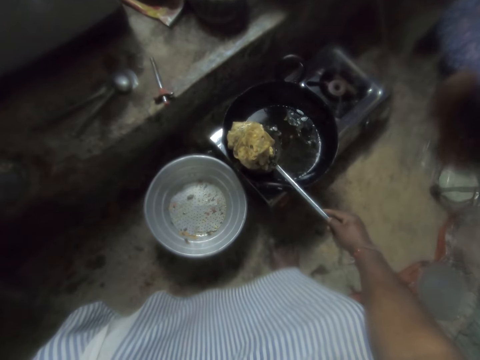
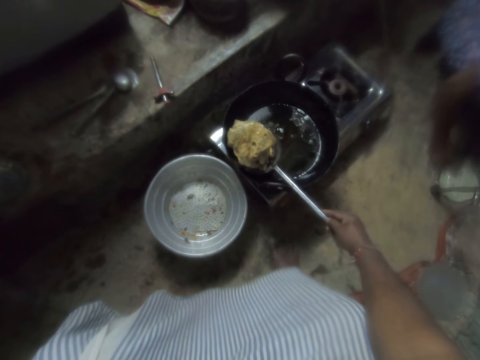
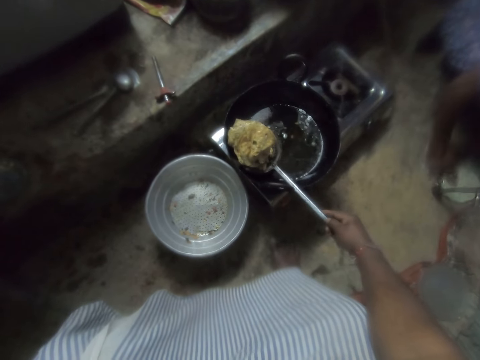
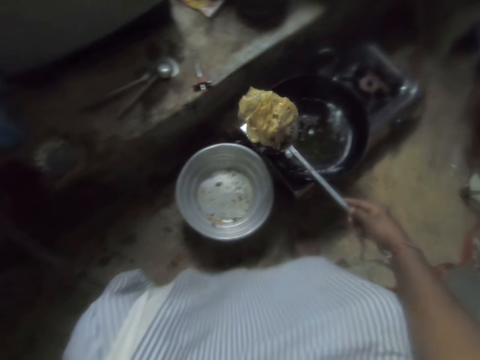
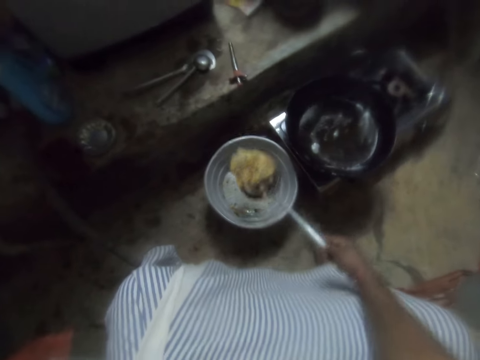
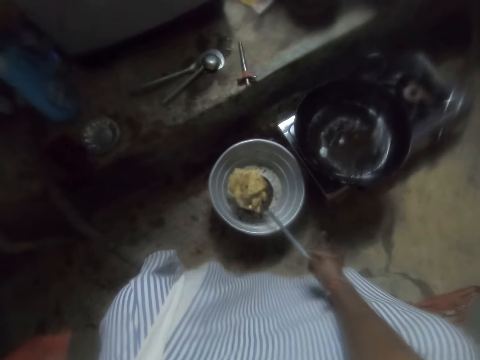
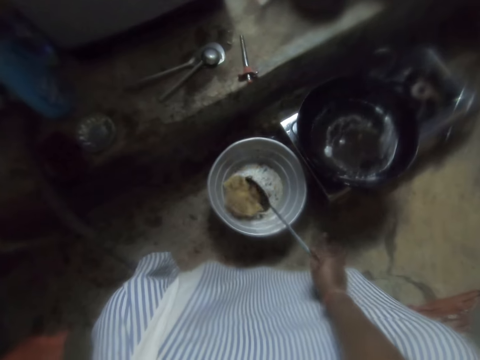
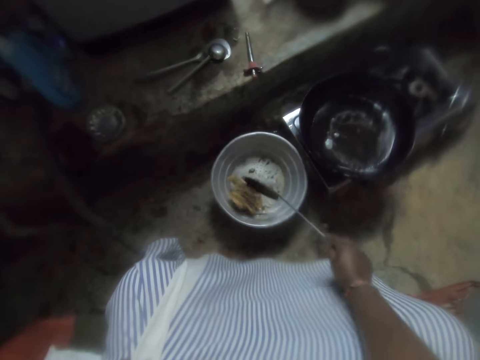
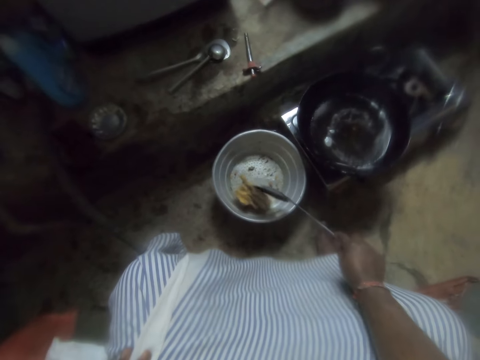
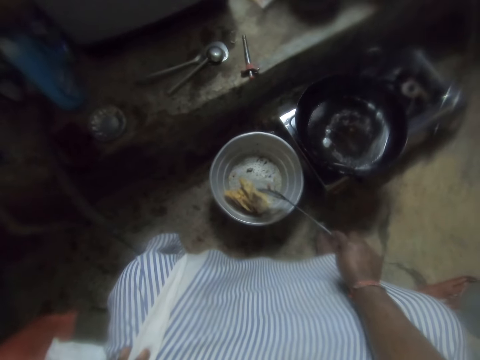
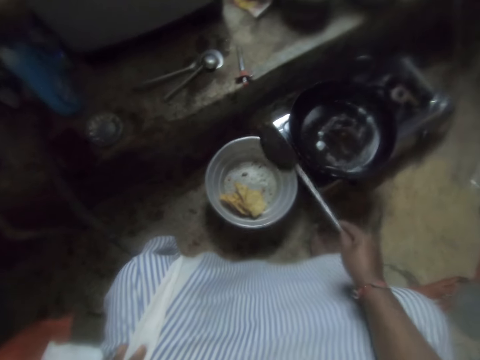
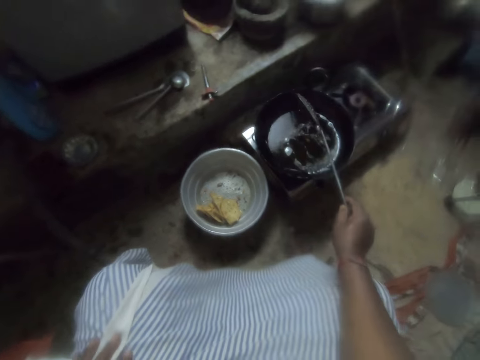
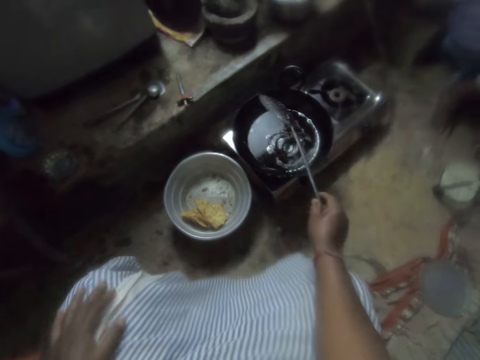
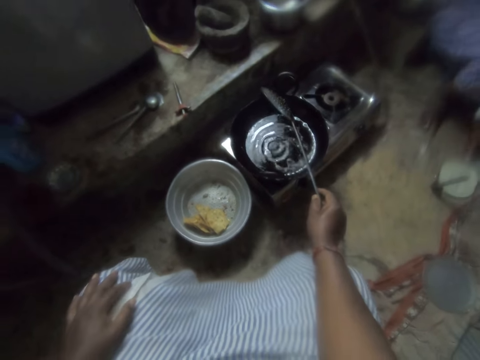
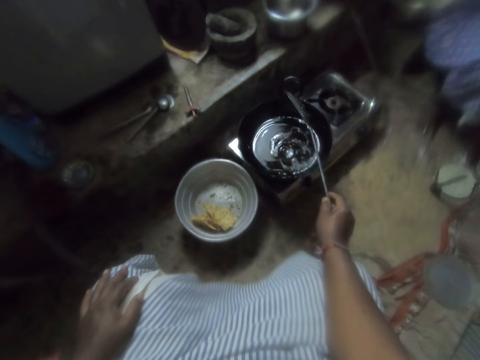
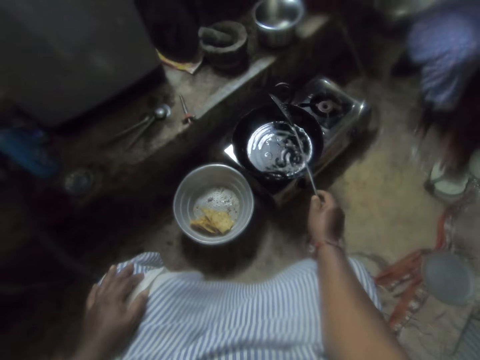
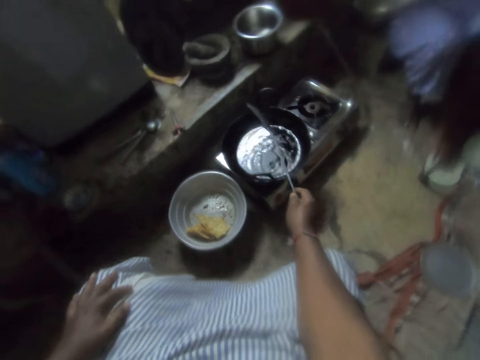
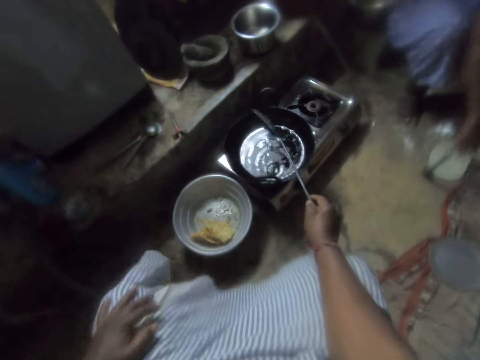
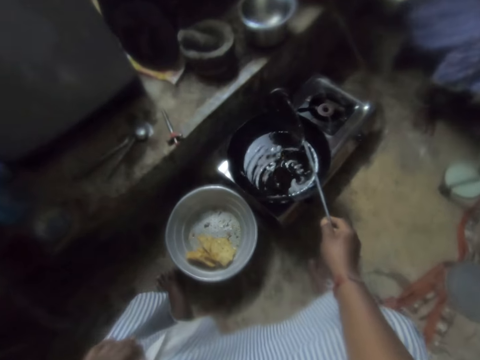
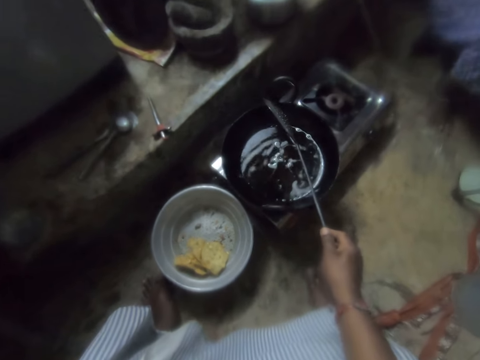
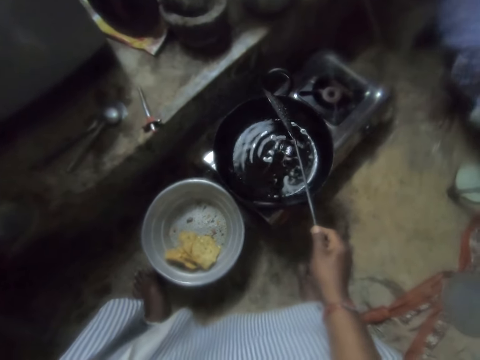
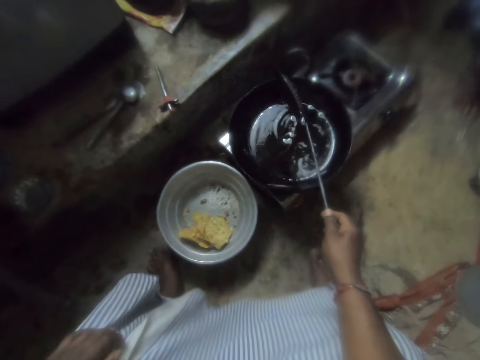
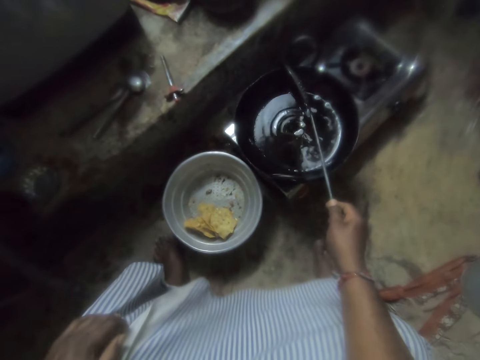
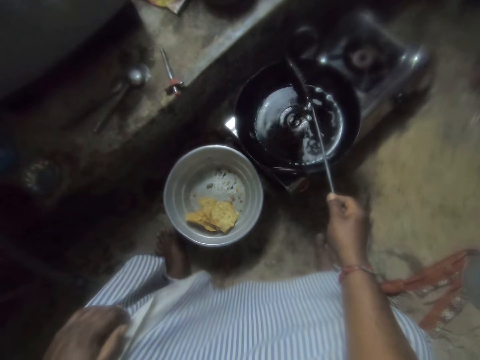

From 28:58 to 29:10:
The camera wearer pours the chips in the sieve from the skimmer. They pour the oil in the frying pan.

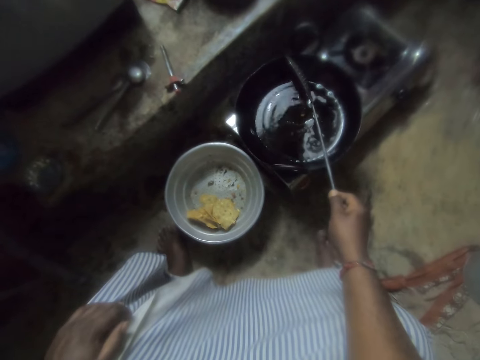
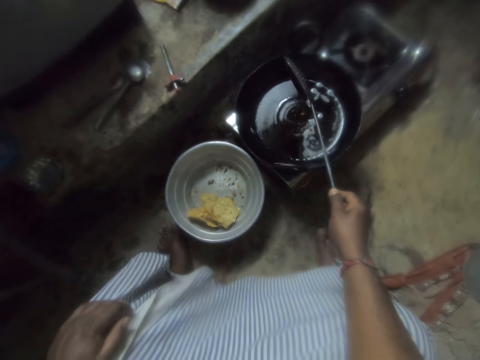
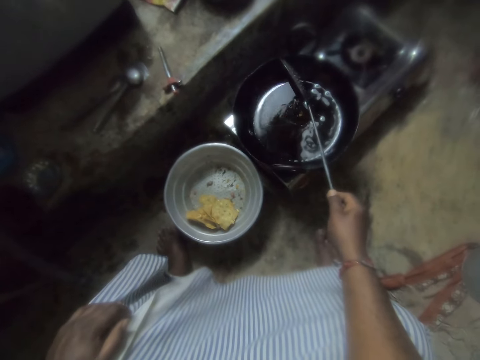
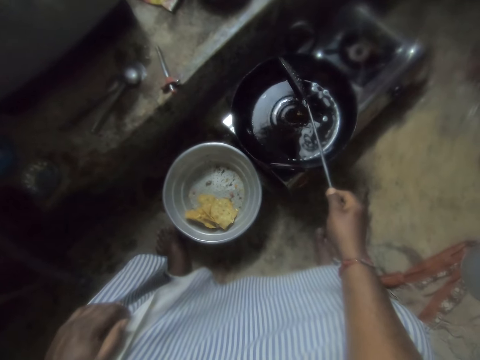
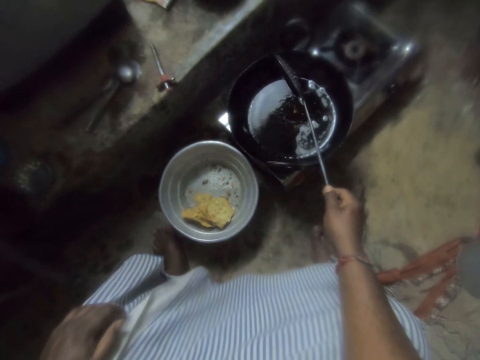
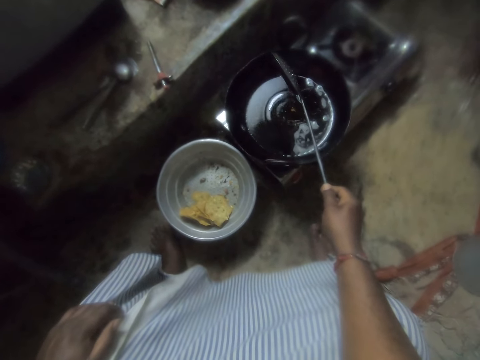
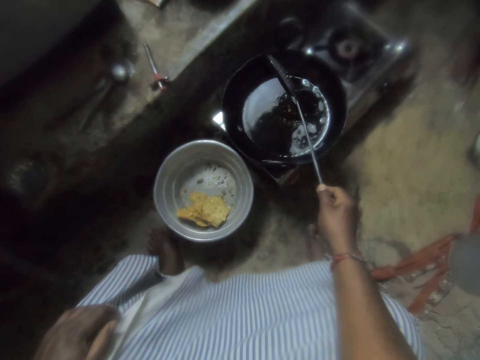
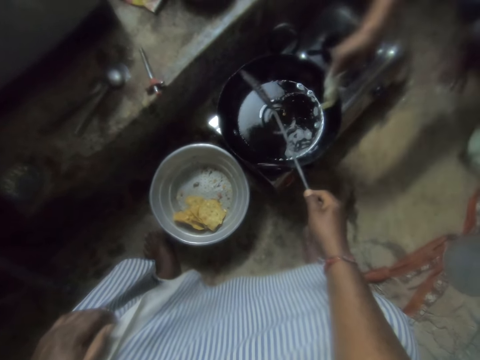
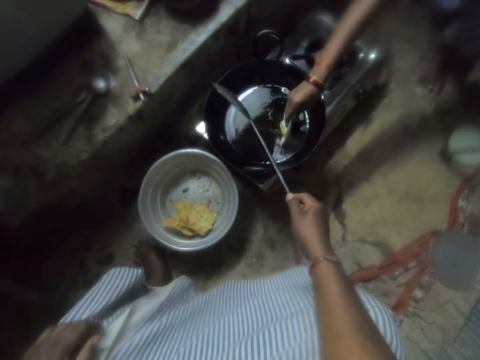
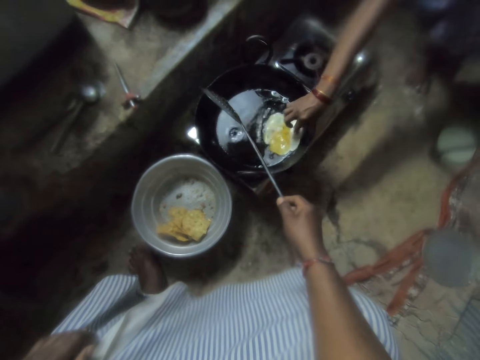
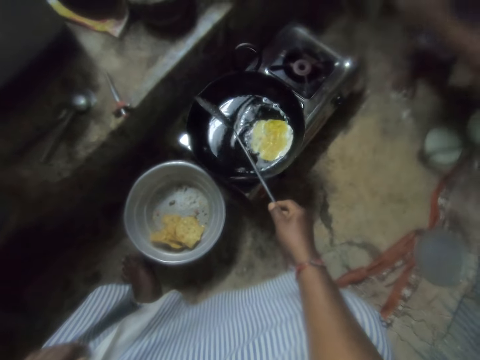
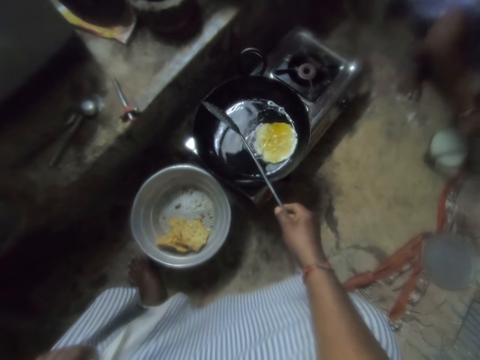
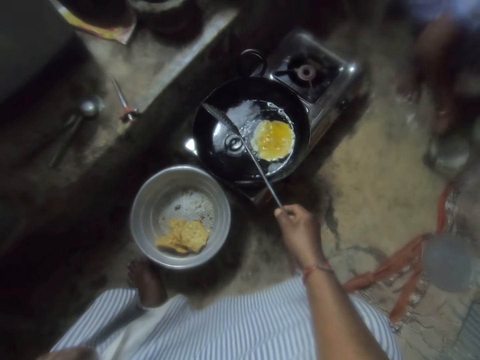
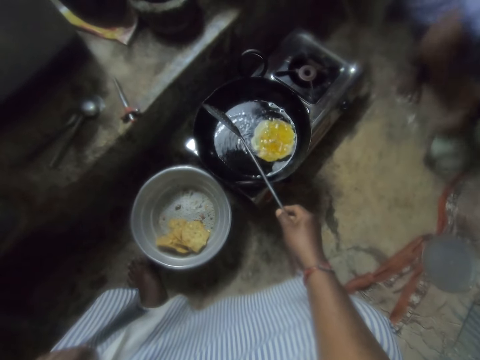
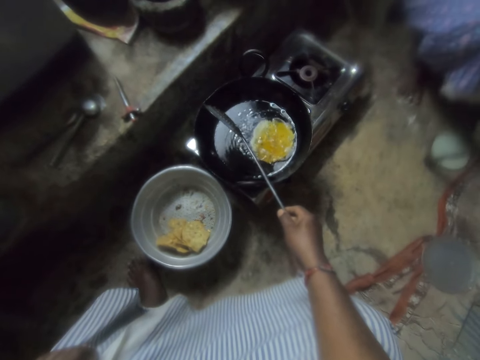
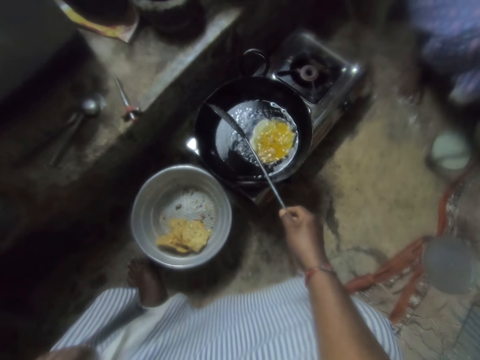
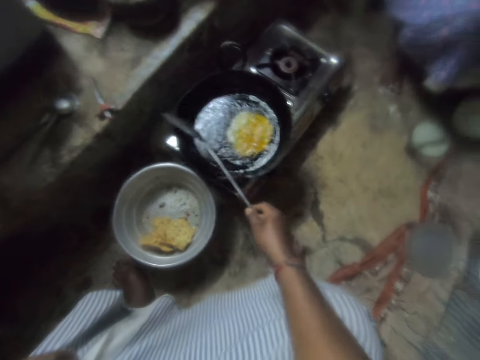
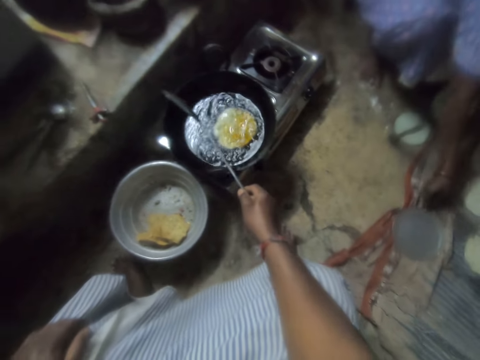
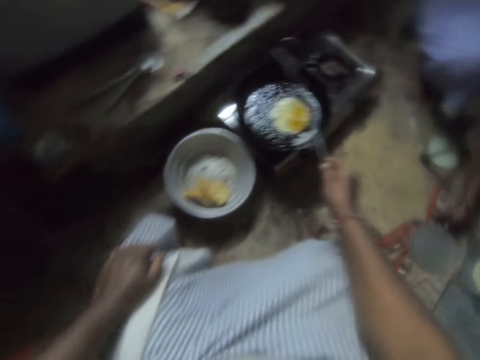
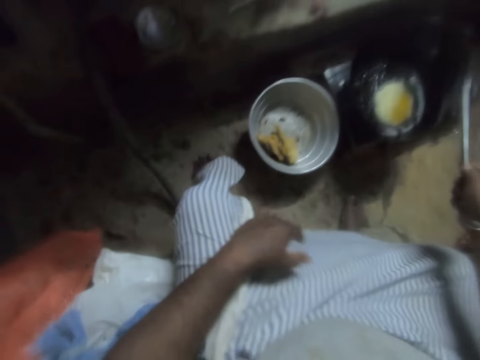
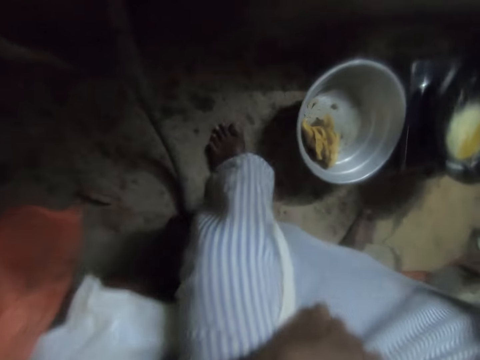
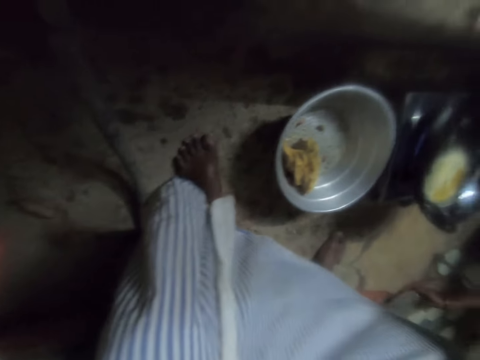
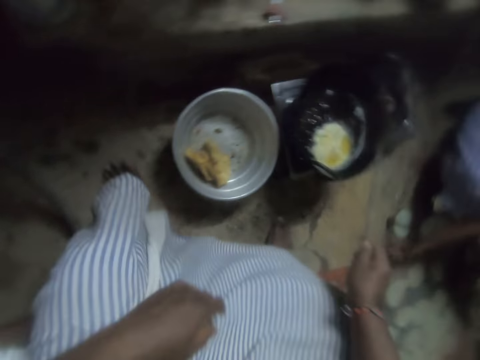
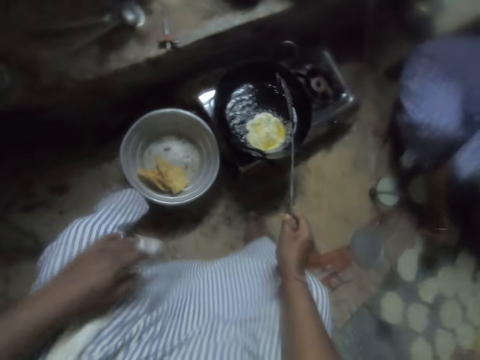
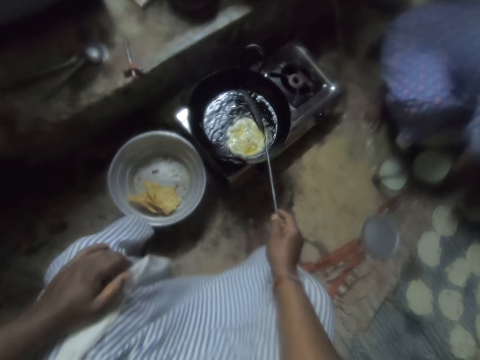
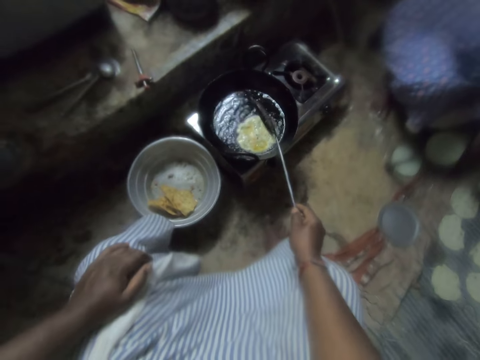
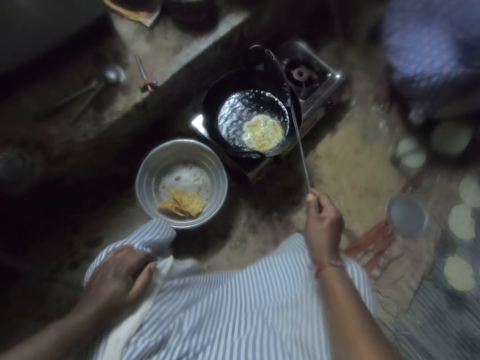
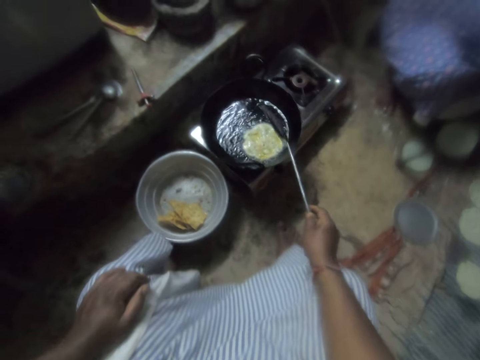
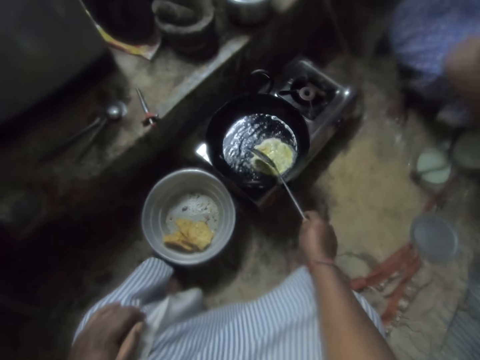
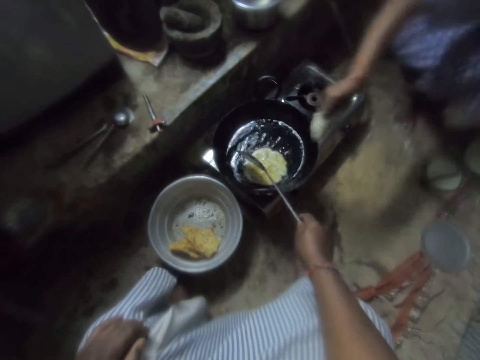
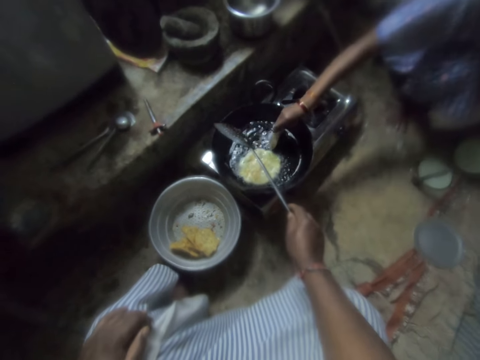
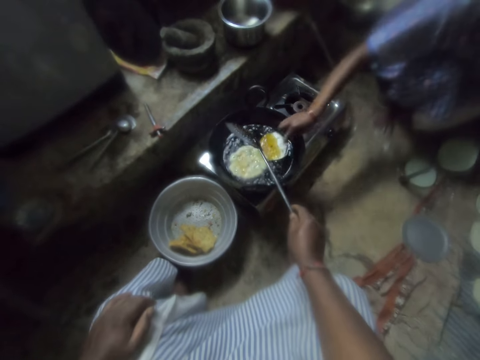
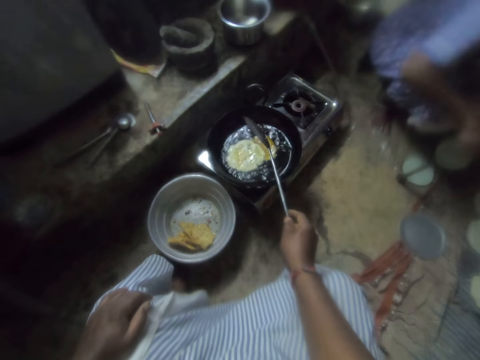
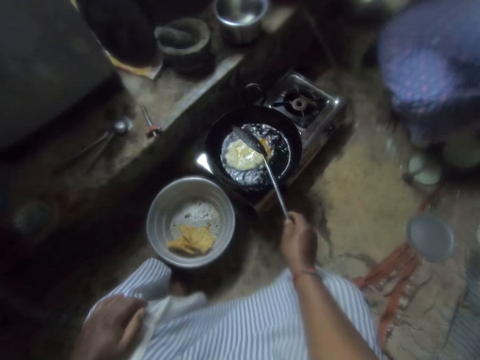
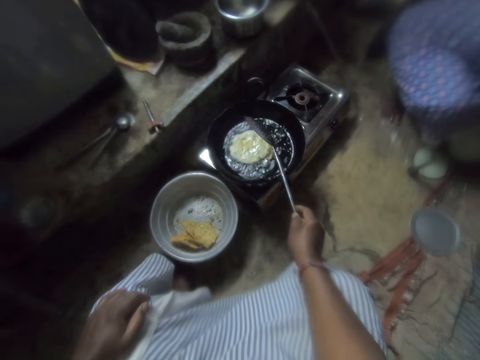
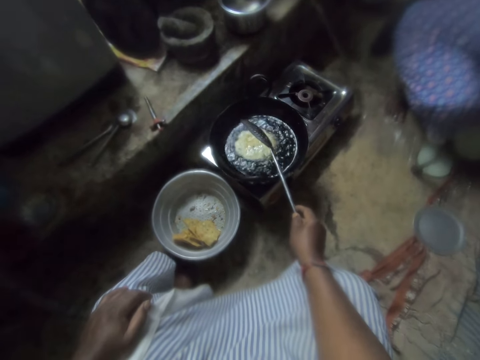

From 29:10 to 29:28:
The camera wearer looks at the oil. A woman puts the flat dough in the frying pan with her right hand. The woman takes the flat dough. The camera wearer moves the pastry in the frying pan. The woman puts the flat dough in the frying pan with her right hand.
